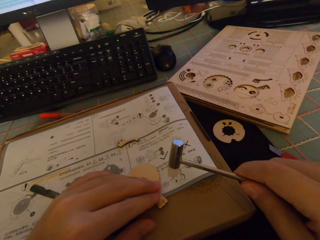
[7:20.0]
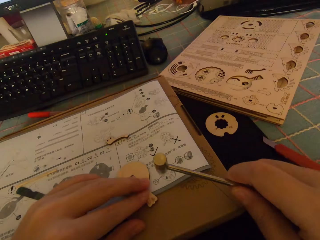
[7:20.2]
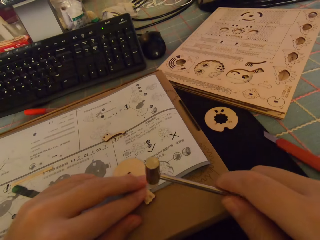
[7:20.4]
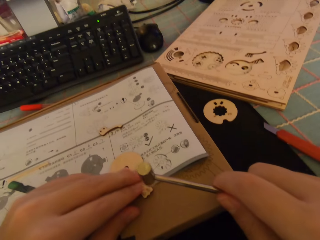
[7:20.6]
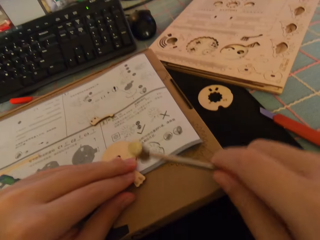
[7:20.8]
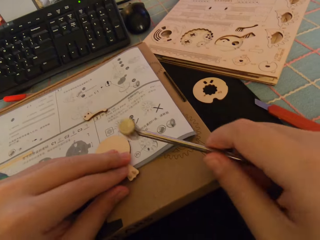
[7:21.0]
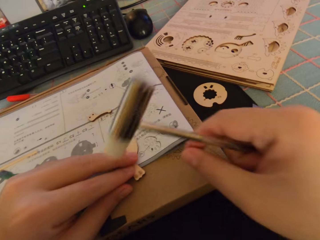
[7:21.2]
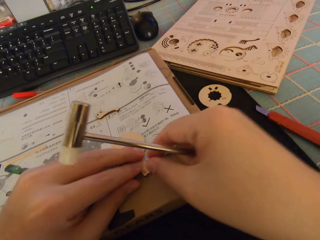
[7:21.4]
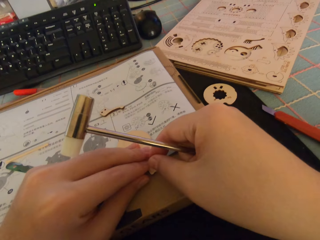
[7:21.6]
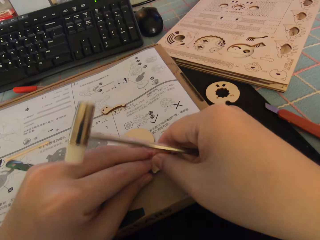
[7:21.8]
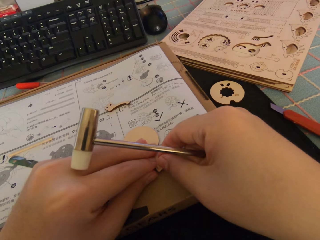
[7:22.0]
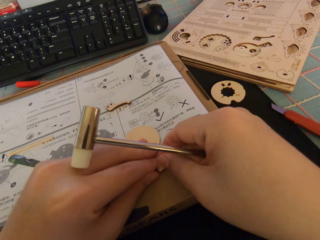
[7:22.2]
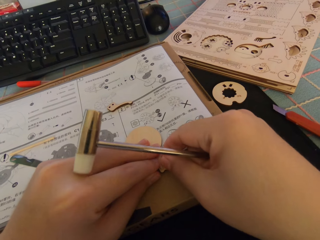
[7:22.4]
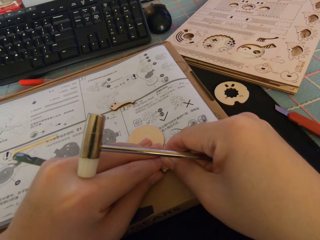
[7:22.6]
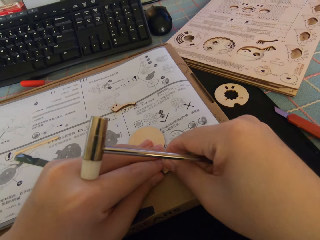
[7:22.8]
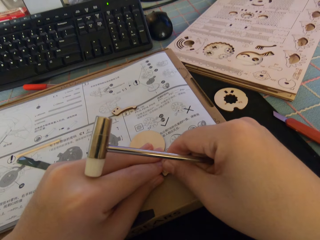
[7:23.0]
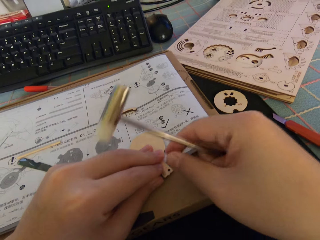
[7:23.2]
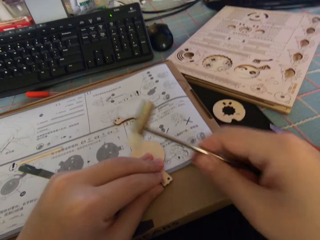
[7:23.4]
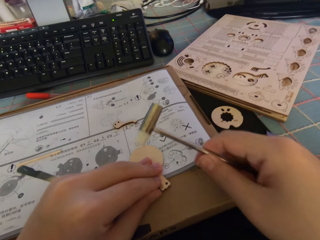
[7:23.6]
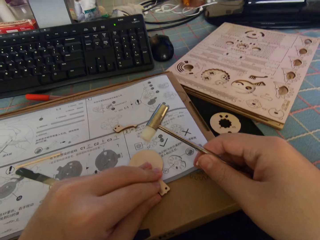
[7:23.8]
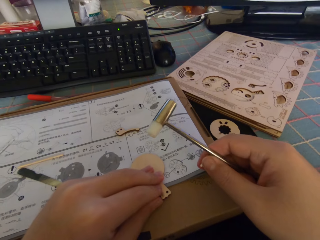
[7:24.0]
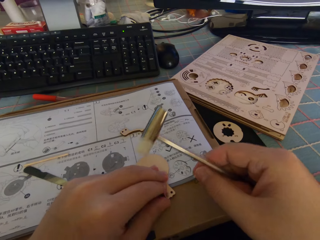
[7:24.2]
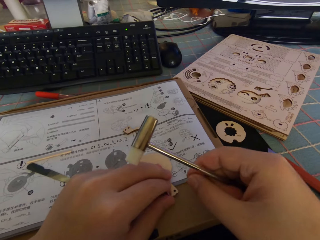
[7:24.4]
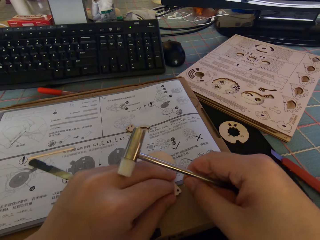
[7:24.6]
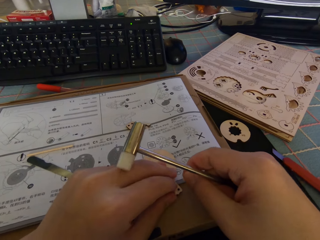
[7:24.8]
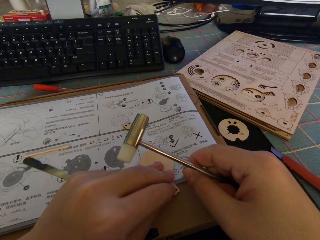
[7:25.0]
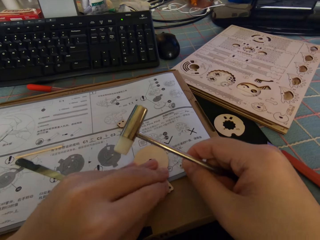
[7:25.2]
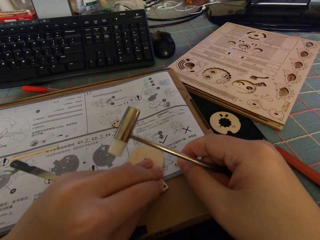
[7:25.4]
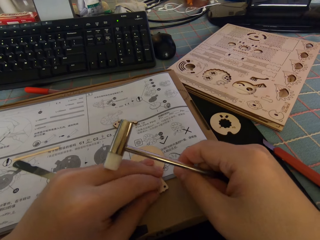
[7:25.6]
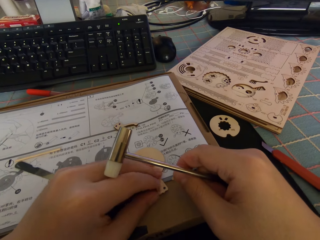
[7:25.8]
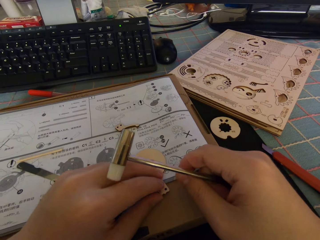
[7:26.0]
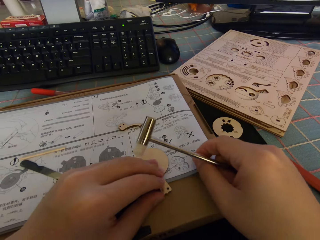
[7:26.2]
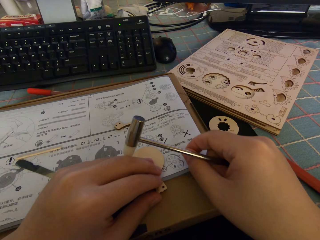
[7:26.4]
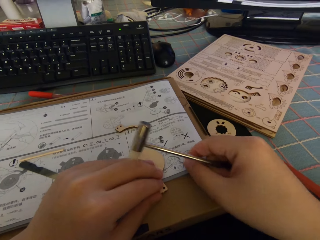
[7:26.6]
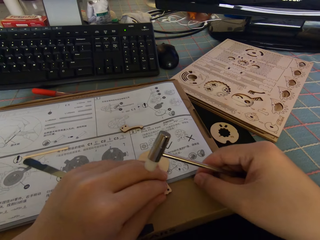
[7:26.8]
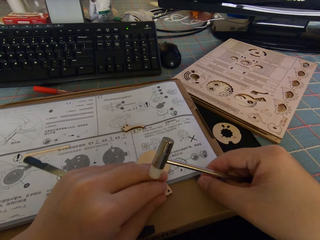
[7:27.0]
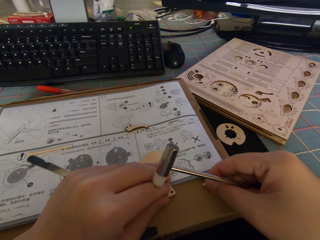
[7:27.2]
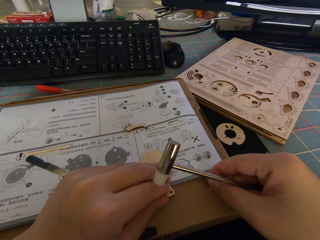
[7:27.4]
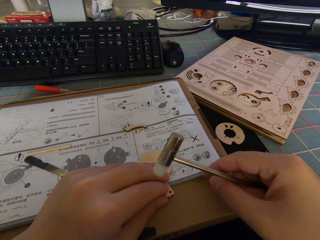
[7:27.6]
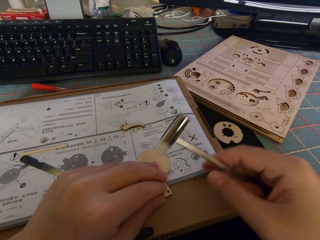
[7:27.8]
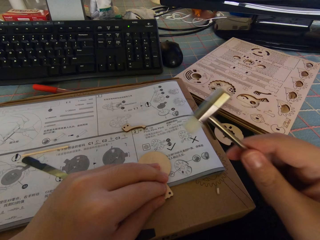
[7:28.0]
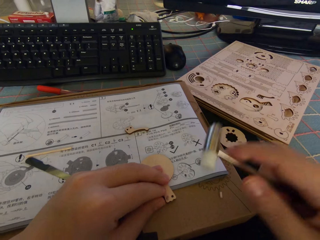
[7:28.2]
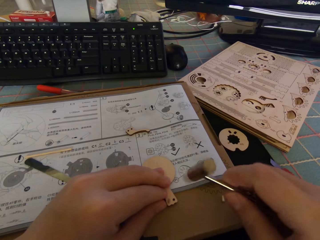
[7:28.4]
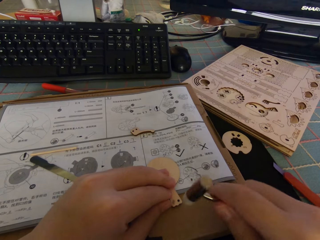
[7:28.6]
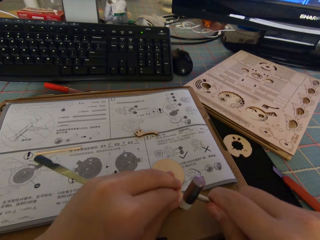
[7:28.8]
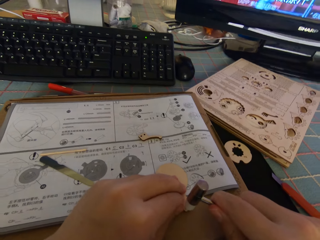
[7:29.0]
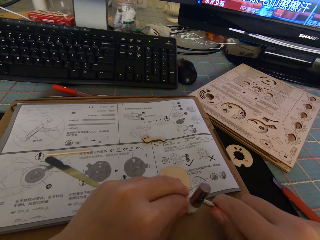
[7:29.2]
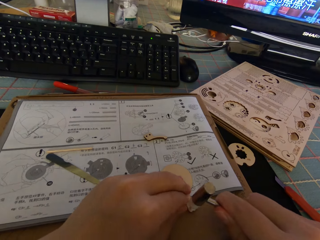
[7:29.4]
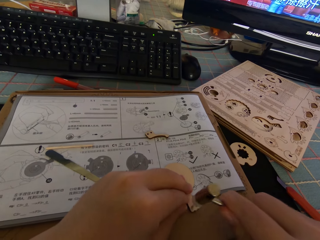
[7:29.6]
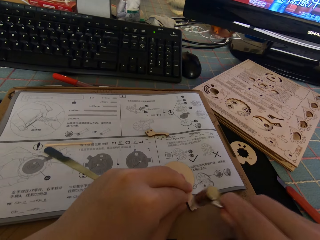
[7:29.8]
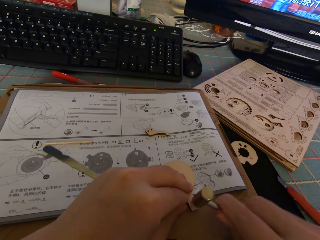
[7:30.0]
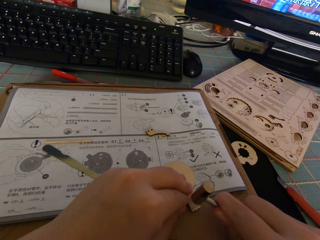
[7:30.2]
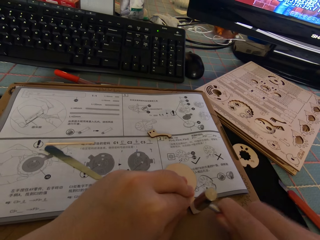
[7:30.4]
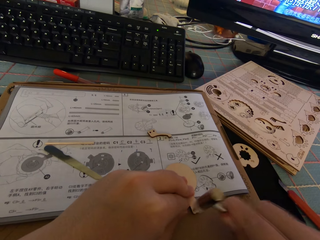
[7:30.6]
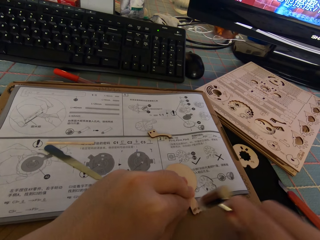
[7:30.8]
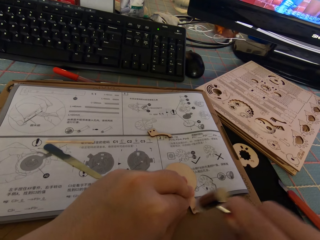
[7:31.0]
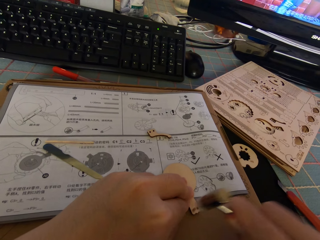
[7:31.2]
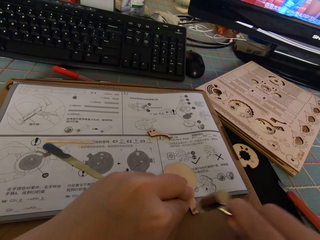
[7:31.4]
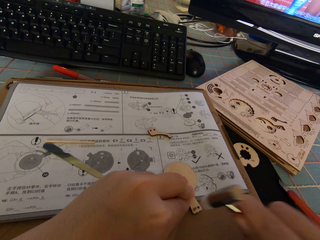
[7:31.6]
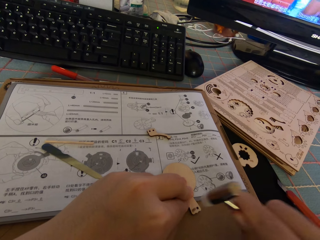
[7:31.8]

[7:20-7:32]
The camera wearer moves the small hammer. They move the small hammer again. They remove the screw on the piece of wood. They move the right hand. They fix the gear part. They drop the screw on the table. They hit the other screw on the piece of wood with the watch hammer.

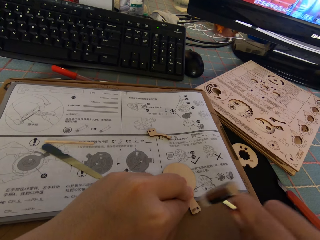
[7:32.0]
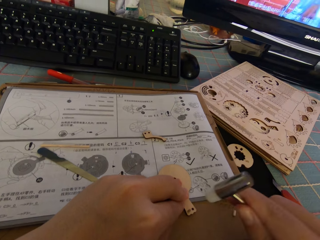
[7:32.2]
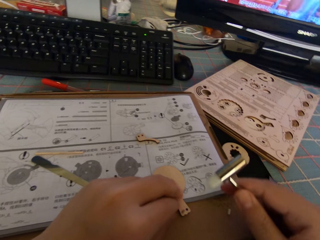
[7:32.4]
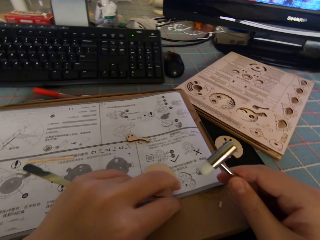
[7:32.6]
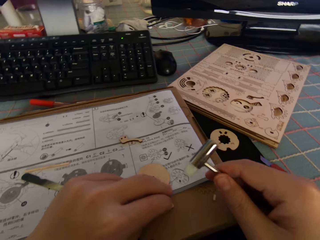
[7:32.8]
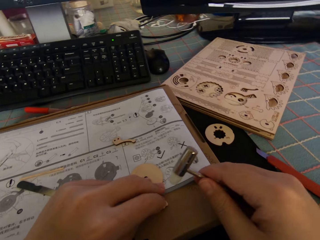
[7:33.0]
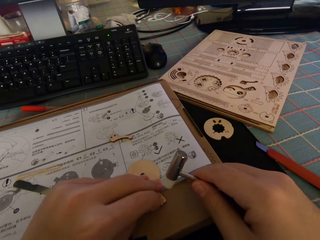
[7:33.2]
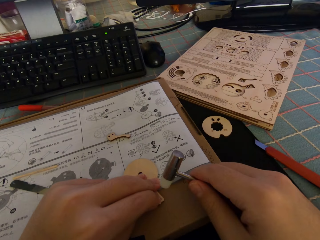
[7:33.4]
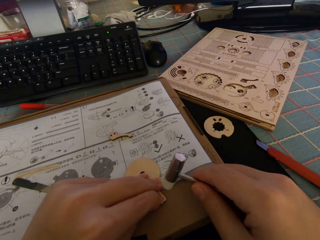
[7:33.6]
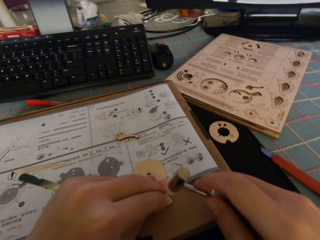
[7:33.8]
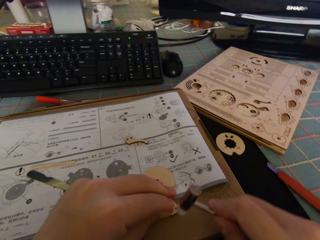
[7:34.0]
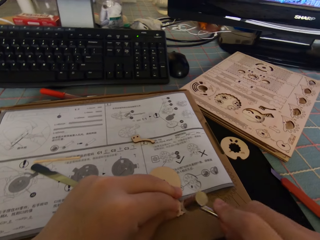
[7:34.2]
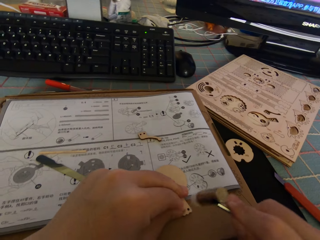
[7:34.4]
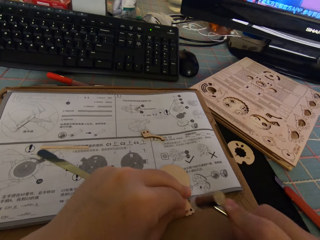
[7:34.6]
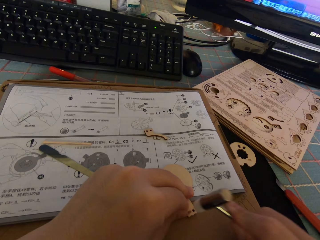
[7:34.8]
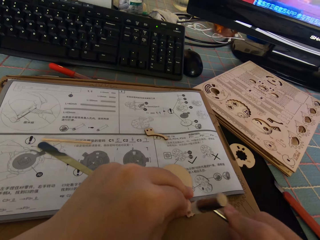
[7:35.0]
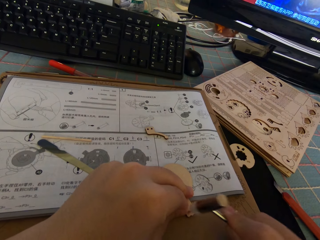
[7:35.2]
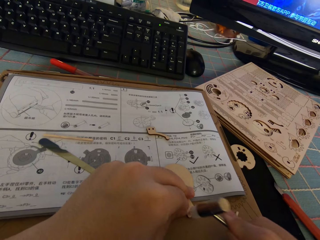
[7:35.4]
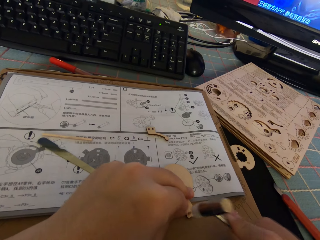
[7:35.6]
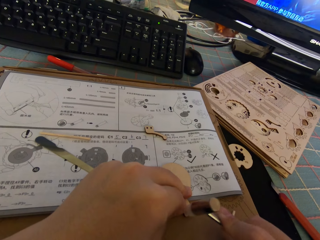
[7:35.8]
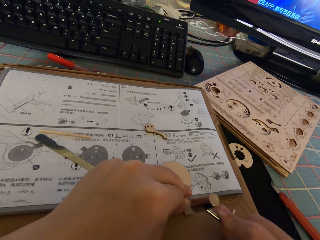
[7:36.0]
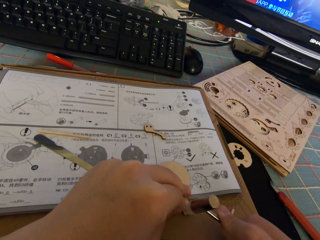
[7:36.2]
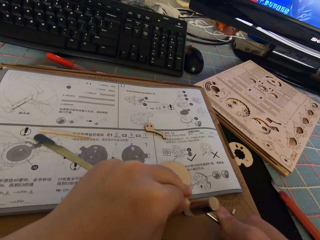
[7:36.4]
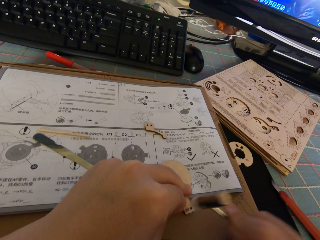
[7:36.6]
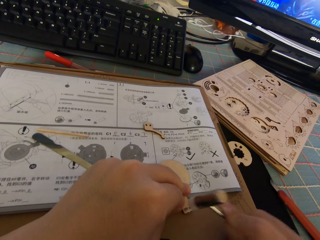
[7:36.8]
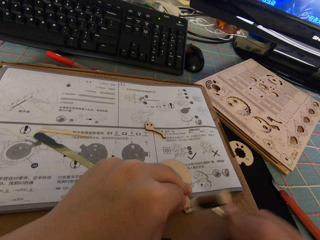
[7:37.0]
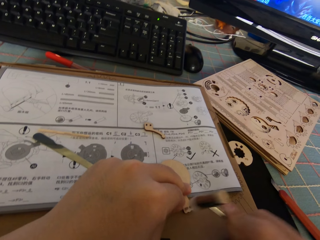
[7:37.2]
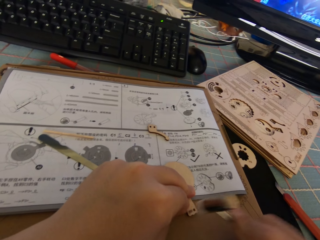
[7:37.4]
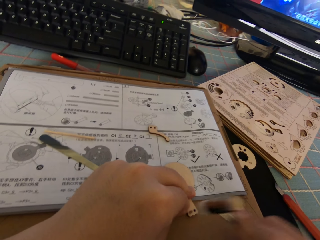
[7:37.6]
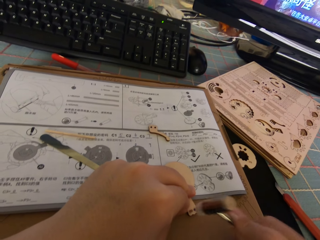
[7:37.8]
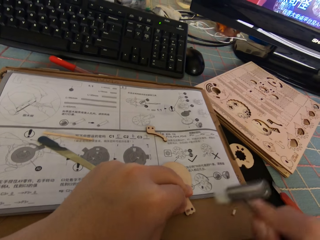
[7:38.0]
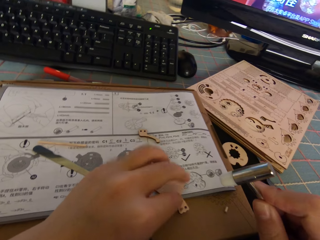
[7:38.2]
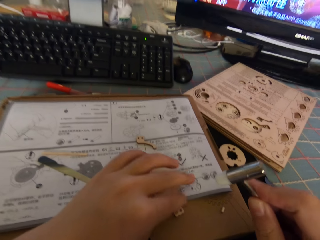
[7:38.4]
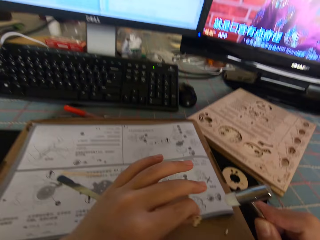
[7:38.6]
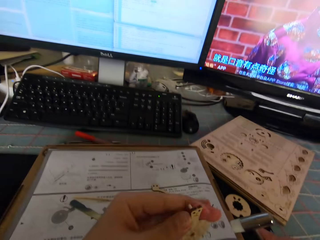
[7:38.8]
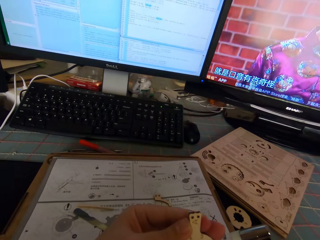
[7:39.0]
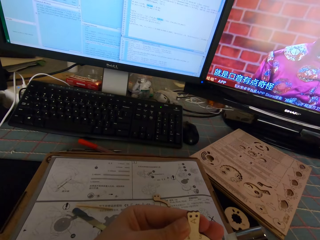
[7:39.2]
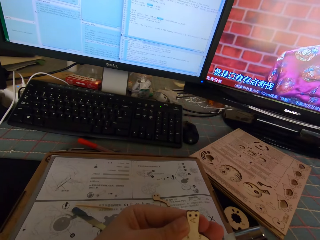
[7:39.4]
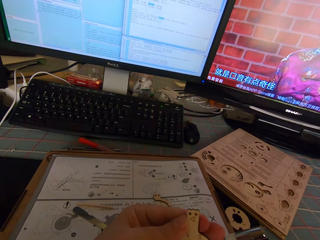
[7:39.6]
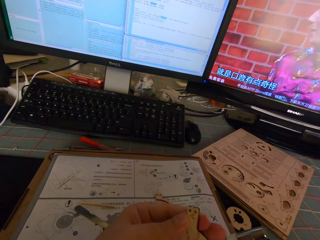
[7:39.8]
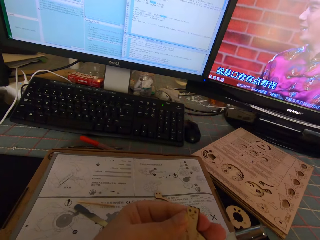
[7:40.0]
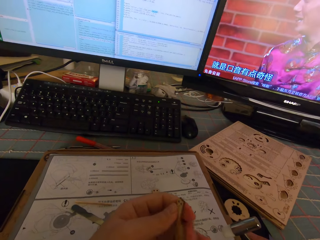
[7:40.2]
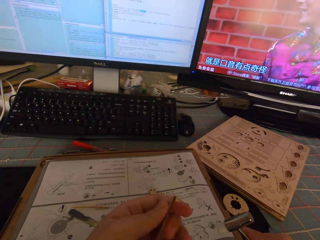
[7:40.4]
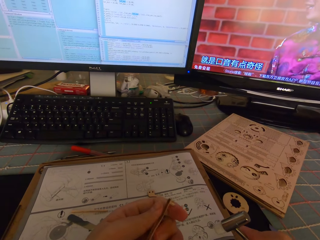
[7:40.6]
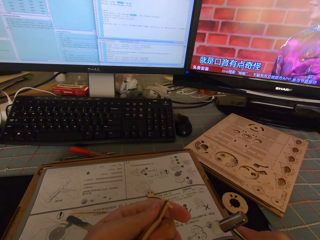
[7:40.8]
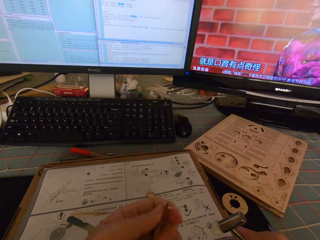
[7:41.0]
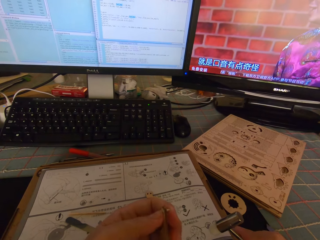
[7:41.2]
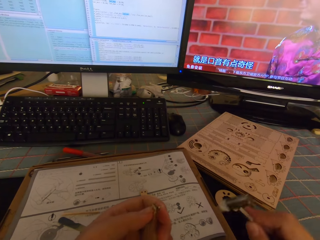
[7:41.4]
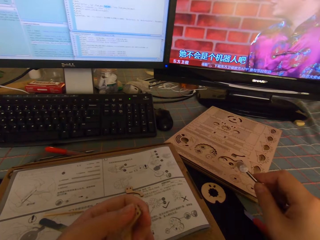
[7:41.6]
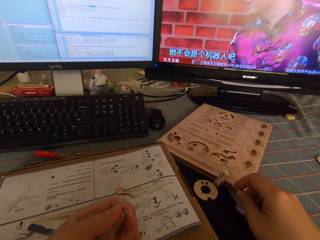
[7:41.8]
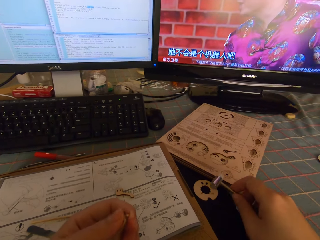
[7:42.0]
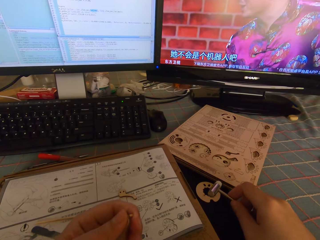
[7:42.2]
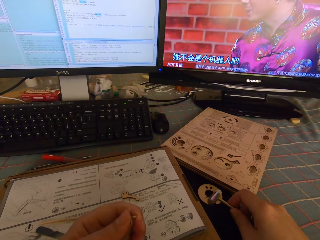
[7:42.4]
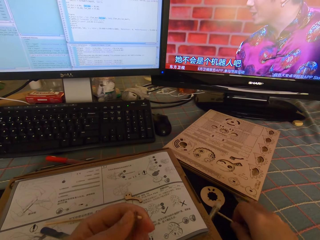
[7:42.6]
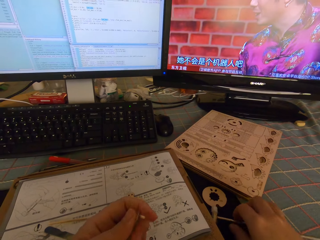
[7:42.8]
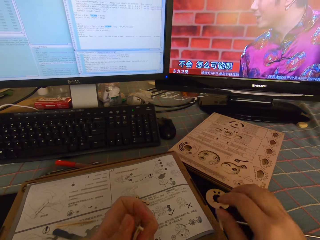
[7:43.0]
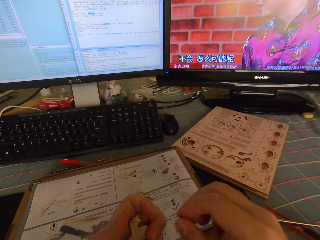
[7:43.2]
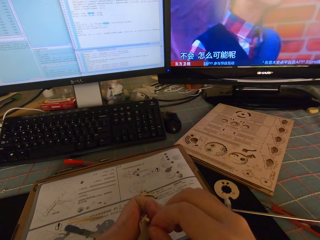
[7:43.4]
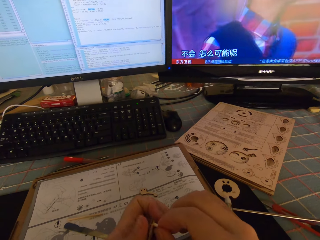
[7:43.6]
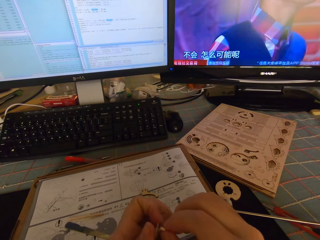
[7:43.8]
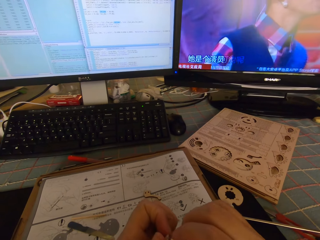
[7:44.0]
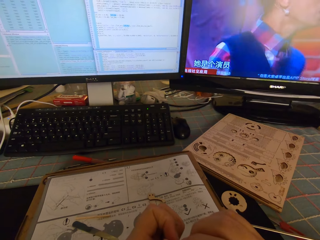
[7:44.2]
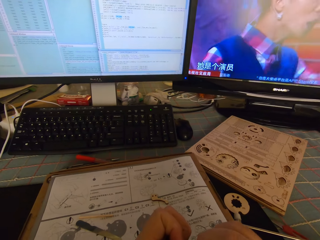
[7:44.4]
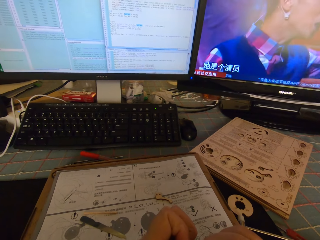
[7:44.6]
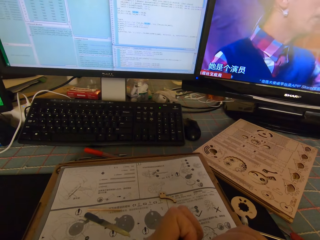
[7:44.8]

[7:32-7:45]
The camera wearer holds the gear part with the left hand. They hit the gear part with the hammer. They pick up the piece of wood from the table. They turn the gear part. They move the small hammer away. They drop the watch hammer on the table. They adjust the screw on the piece of wood.
